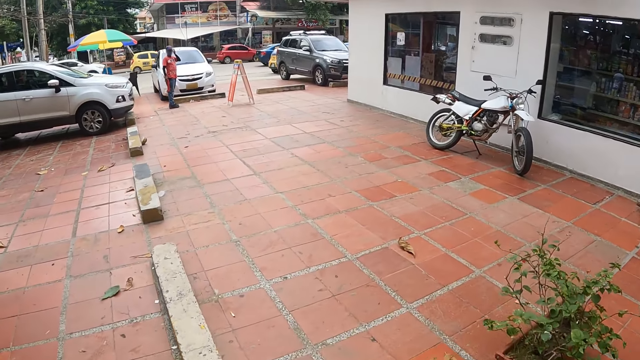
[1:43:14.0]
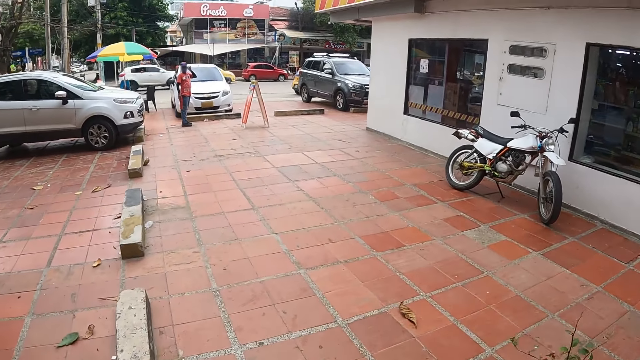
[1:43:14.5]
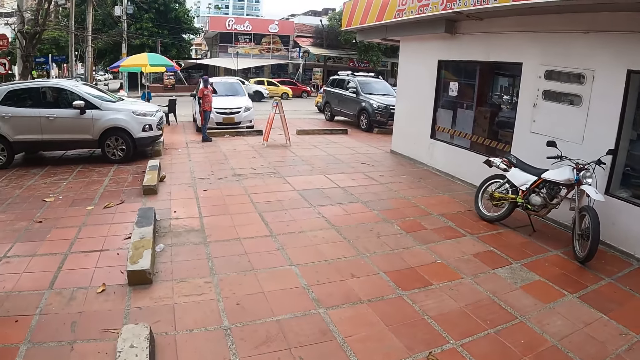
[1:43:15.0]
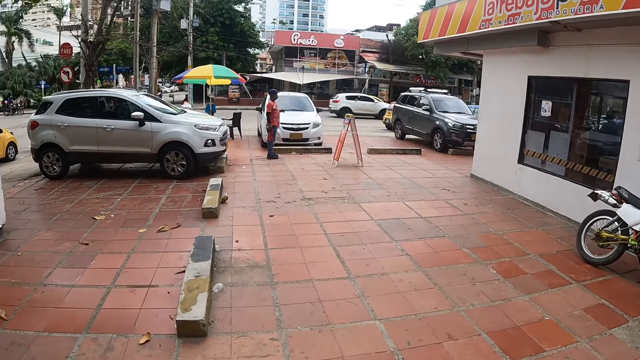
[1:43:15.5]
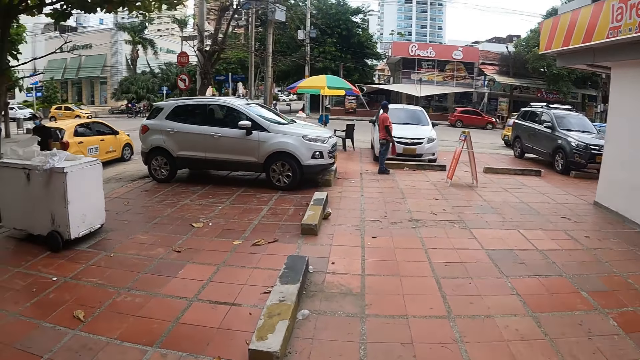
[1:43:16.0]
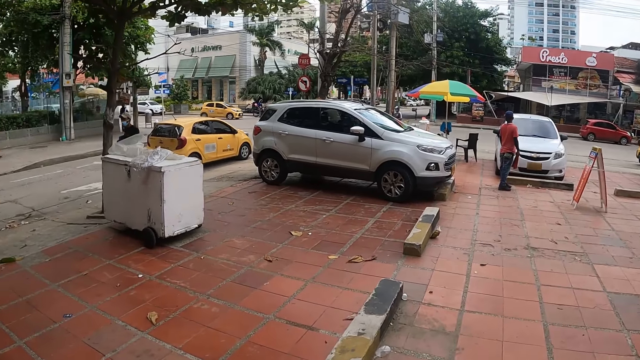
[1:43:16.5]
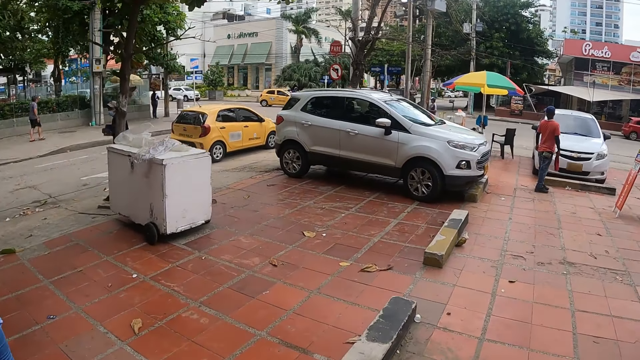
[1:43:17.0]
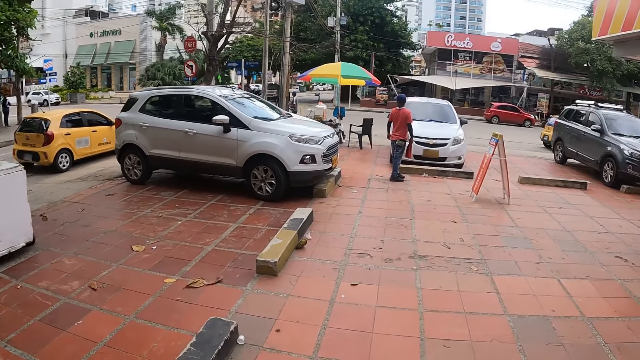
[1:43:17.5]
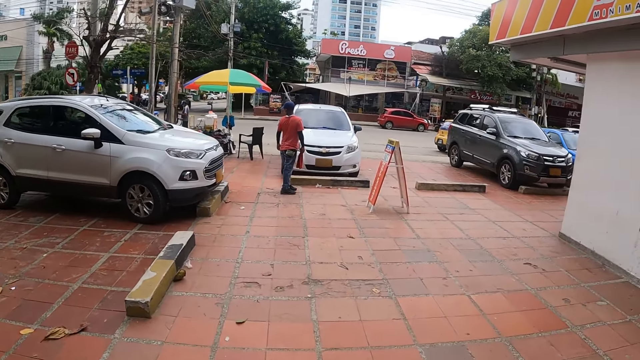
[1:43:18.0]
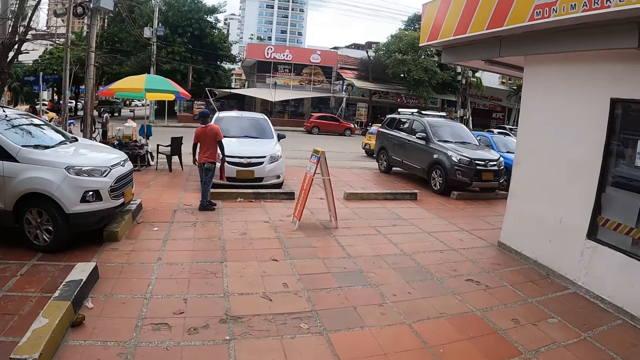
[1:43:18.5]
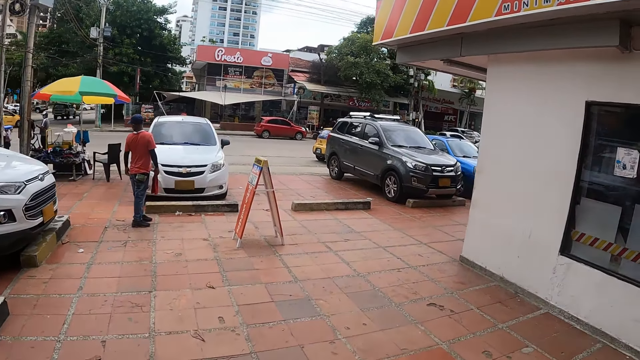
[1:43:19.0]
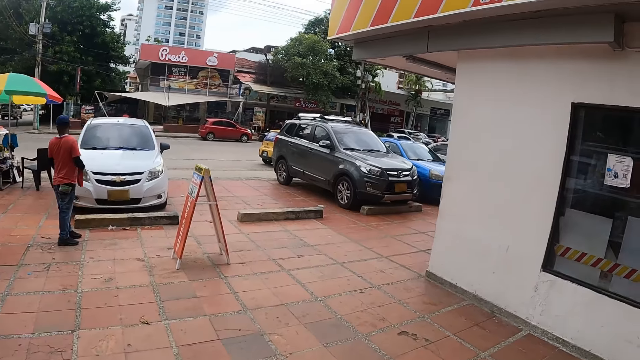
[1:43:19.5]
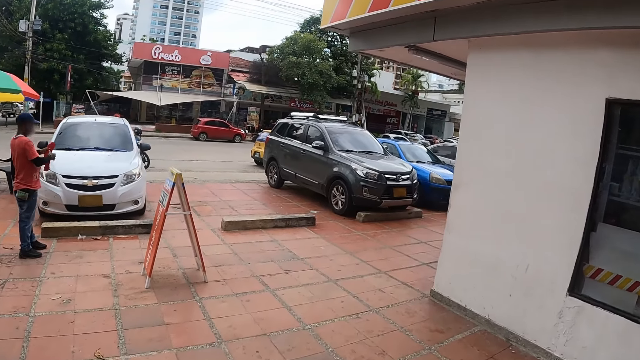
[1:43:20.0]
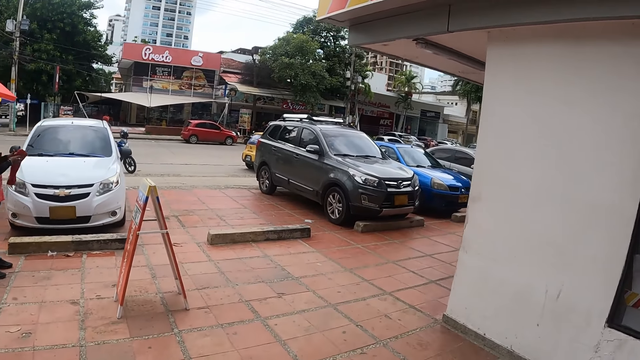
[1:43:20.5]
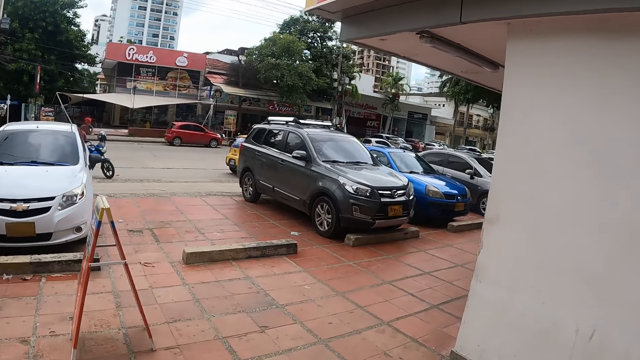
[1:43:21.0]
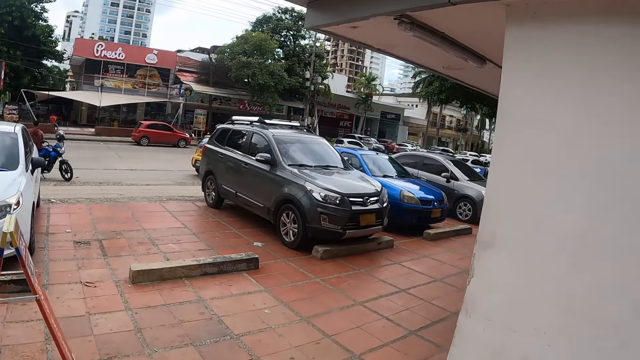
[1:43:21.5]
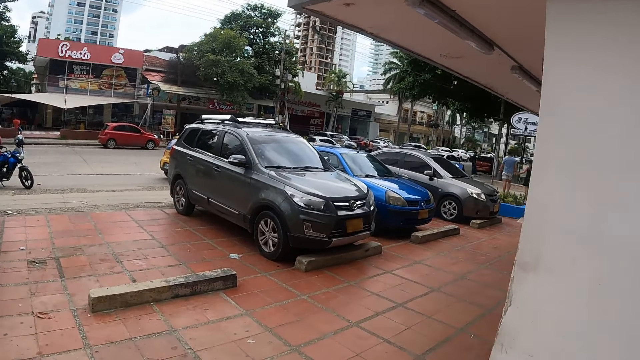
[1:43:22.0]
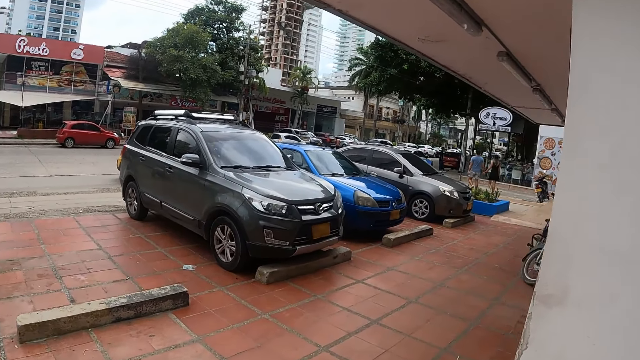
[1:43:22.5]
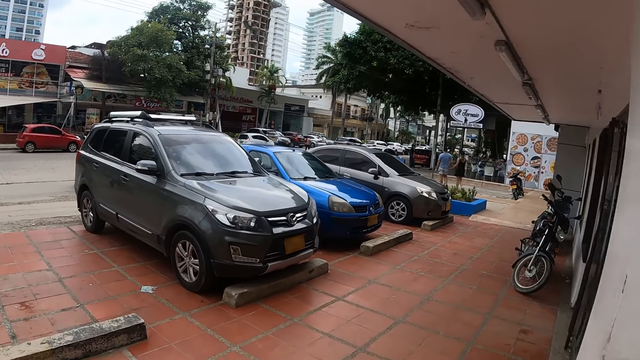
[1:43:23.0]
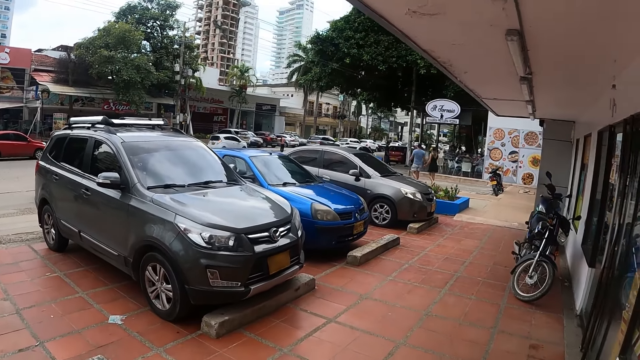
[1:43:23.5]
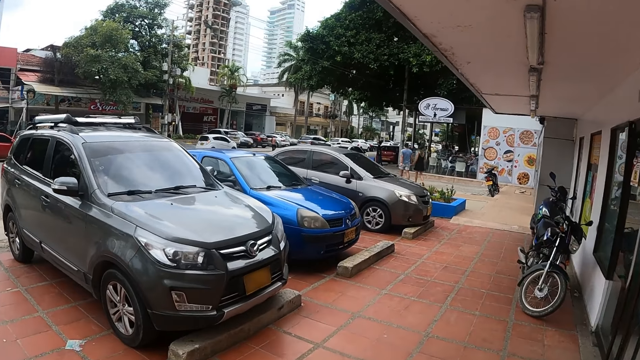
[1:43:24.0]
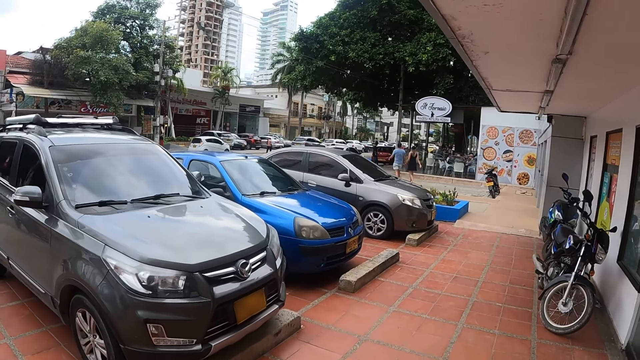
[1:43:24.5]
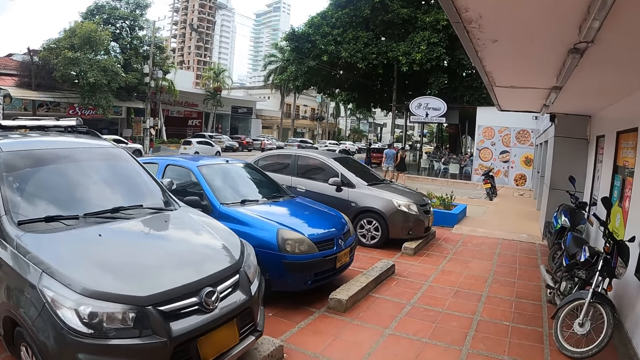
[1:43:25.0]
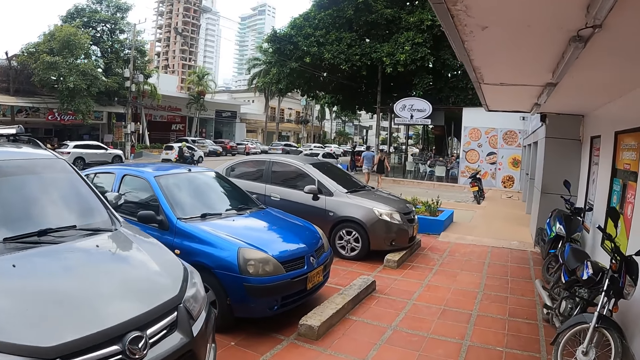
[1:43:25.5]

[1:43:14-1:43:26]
The camera wearer looks around. They look around again. They walk around.

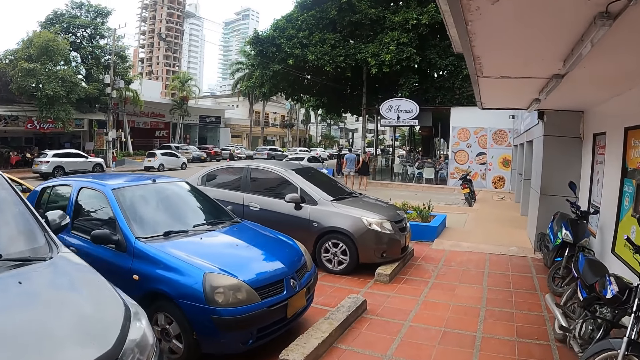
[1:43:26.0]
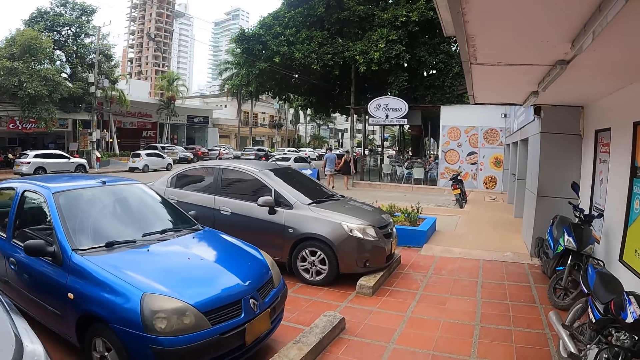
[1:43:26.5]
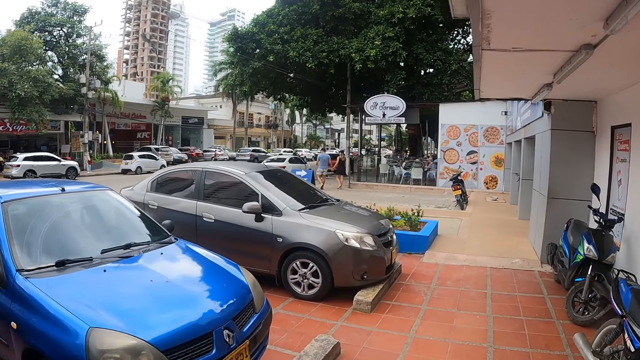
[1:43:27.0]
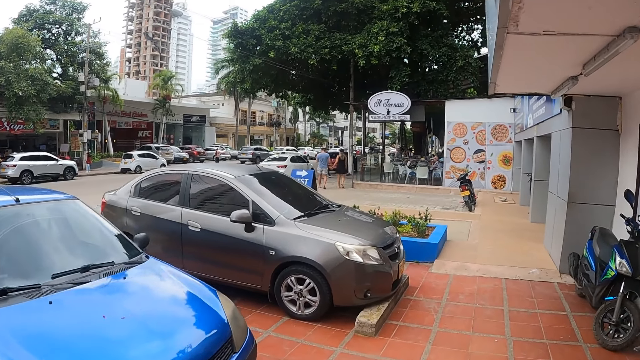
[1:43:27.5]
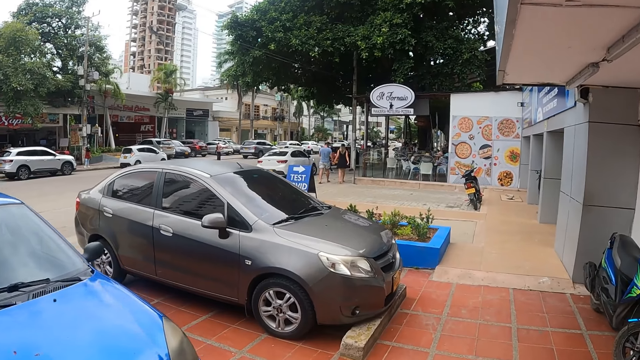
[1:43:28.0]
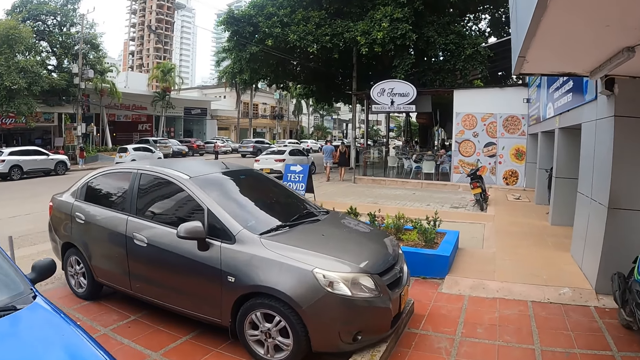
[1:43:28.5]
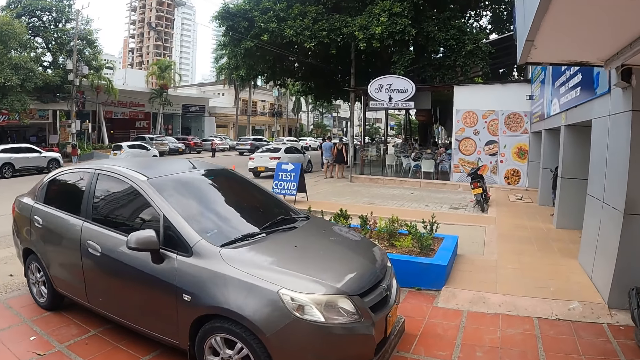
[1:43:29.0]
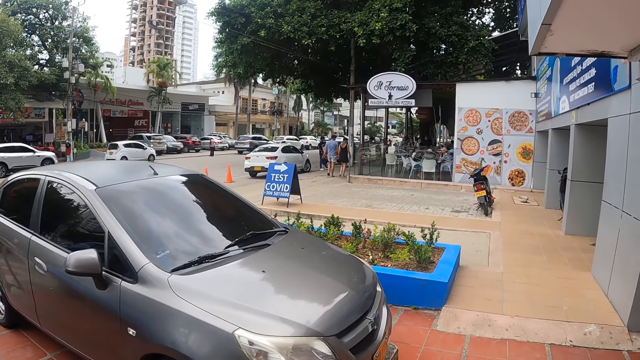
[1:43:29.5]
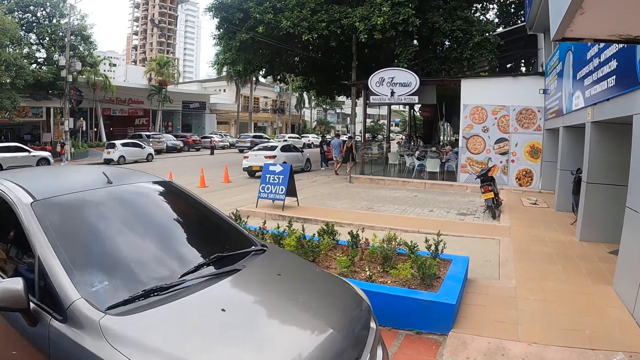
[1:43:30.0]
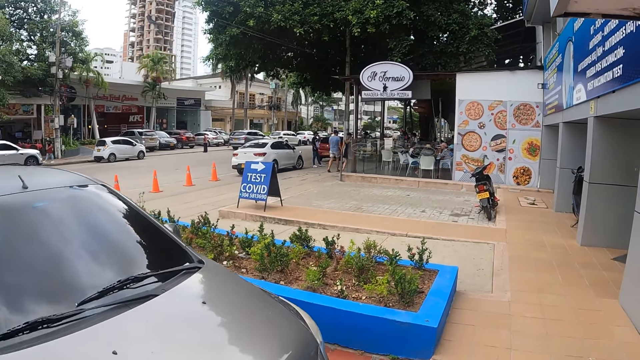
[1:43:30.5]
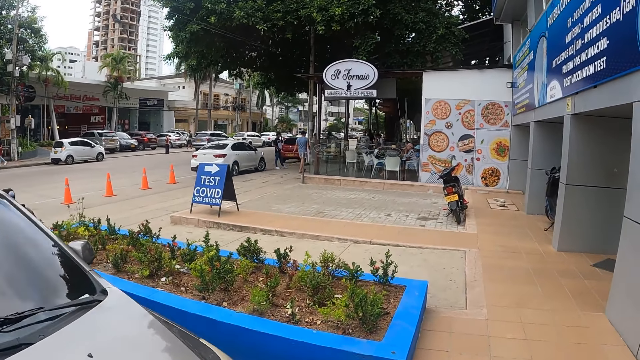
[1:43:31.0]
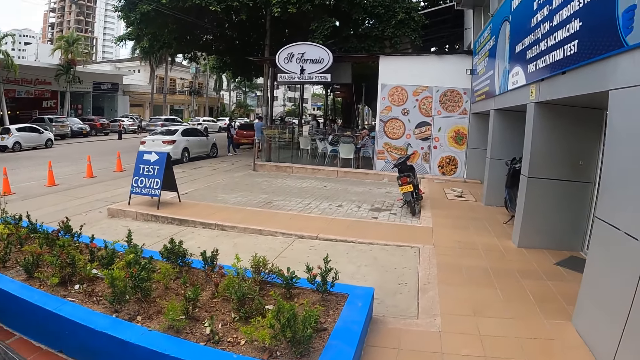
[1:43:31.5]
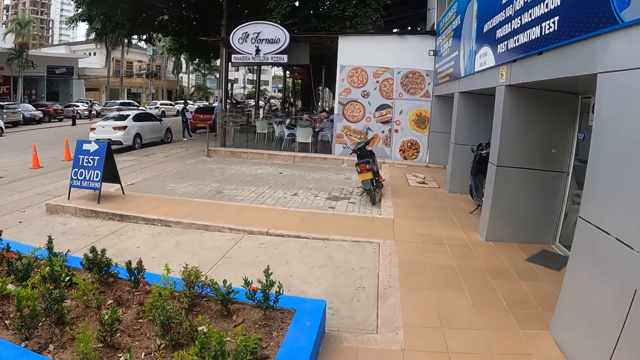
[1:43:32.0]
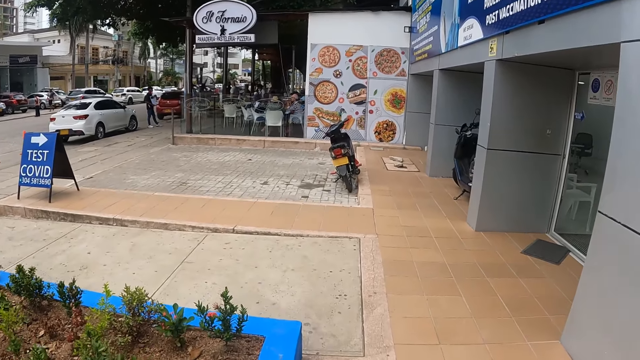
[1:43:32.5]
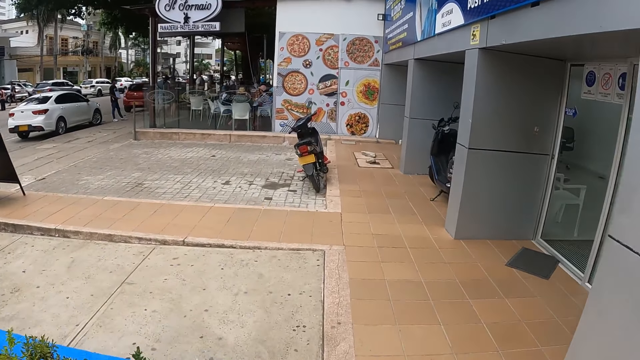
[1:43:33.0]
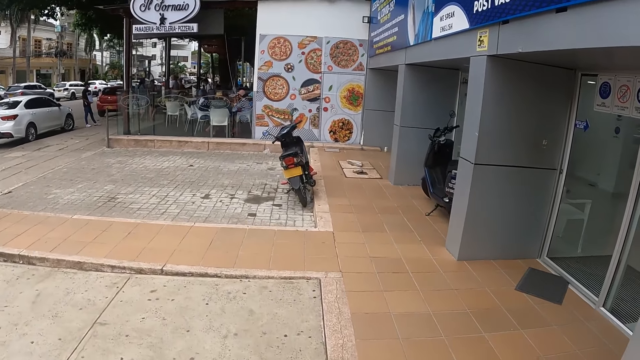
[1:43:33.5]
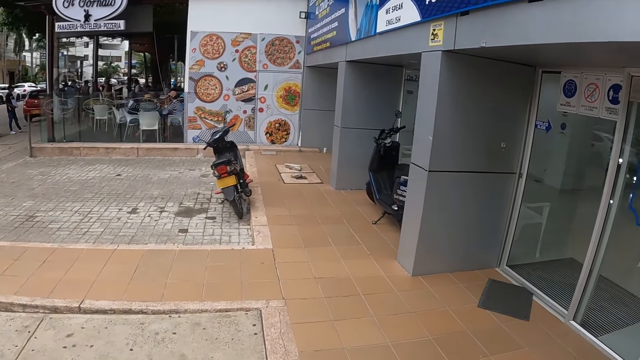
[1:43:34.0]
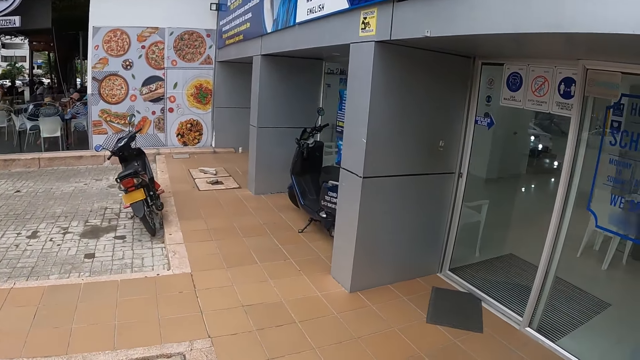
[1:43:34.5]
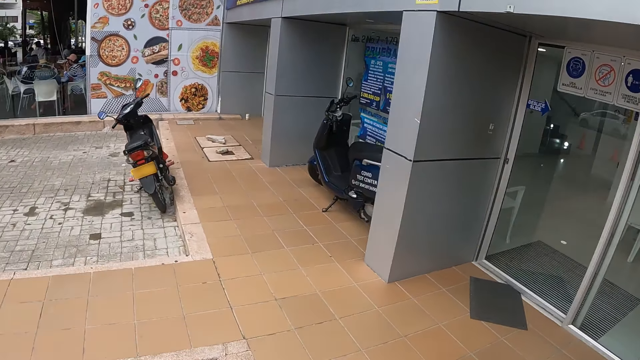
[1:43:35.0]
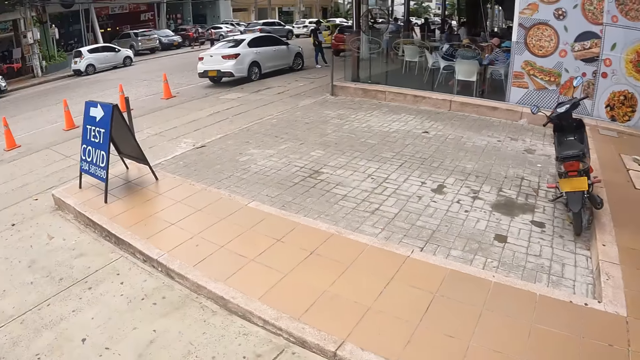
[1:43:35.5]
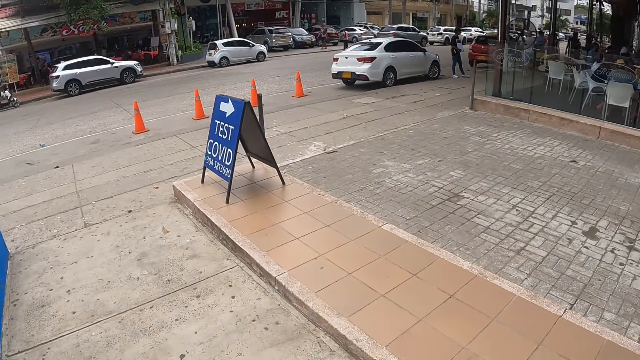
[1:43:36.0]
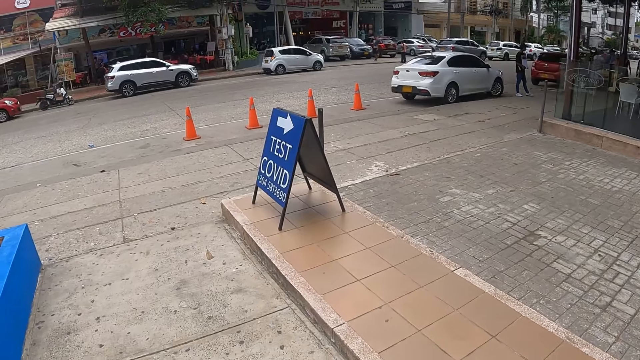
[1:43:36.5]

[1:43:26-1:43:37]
The camera wearer looks around. They look around again.
